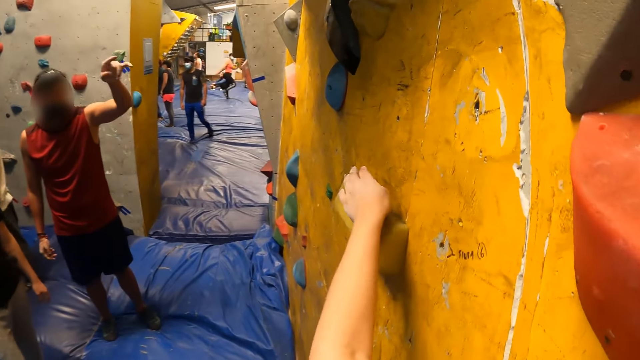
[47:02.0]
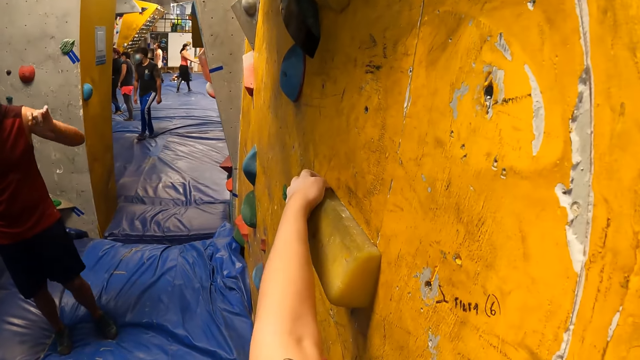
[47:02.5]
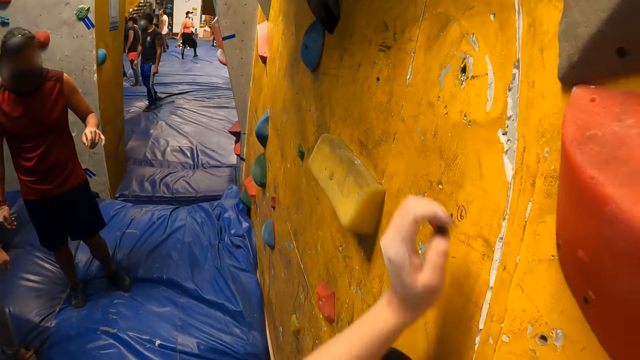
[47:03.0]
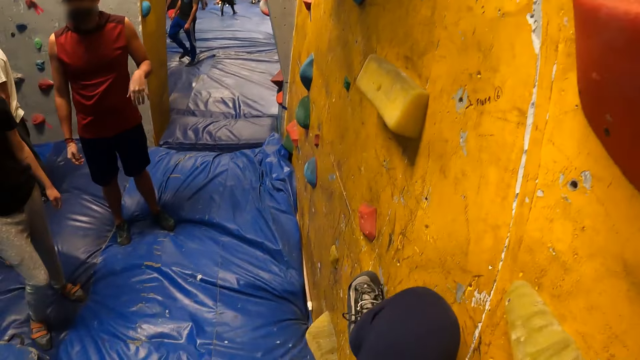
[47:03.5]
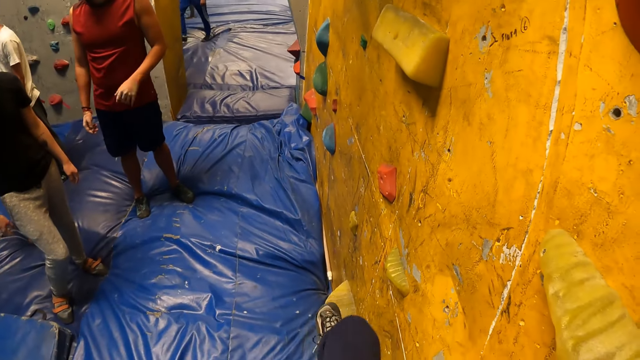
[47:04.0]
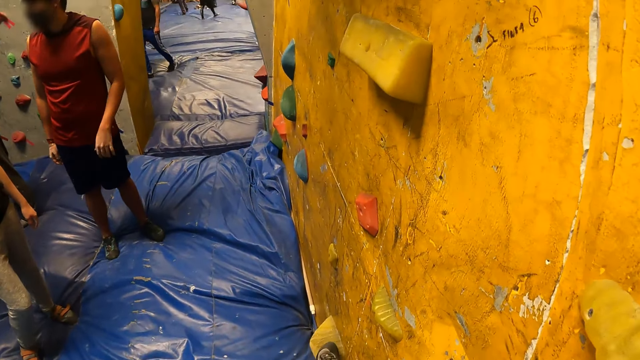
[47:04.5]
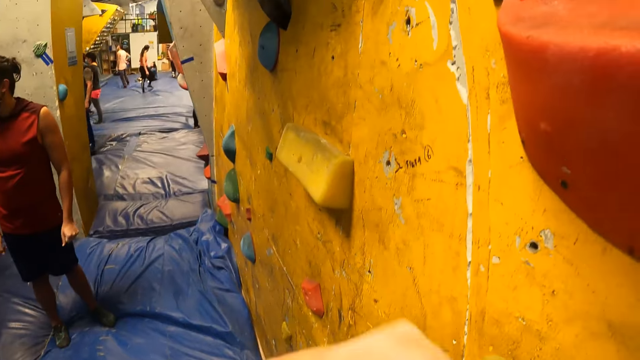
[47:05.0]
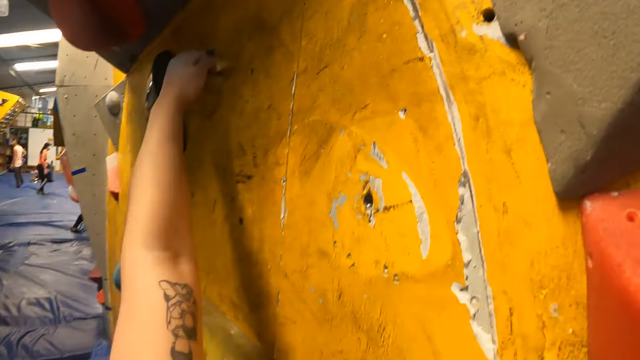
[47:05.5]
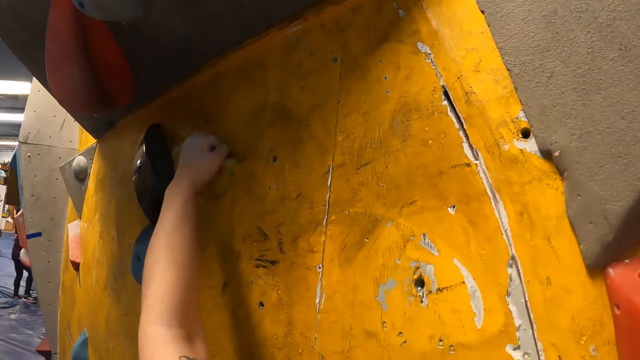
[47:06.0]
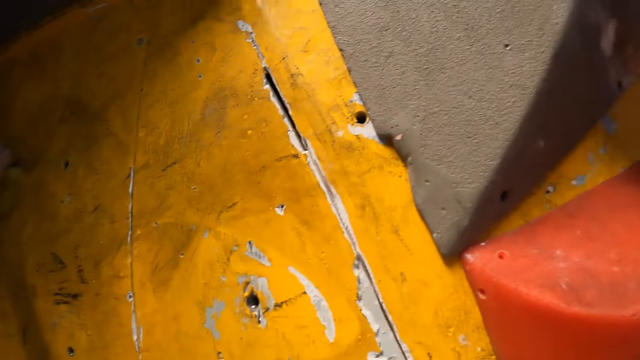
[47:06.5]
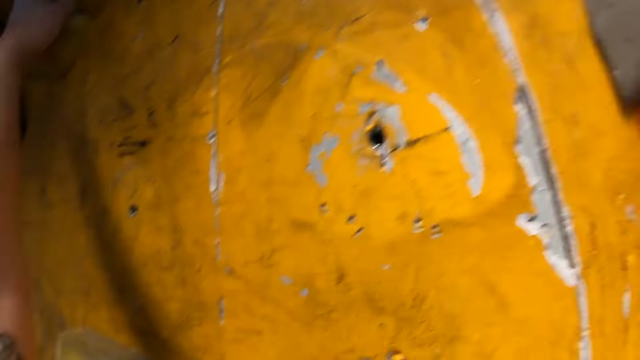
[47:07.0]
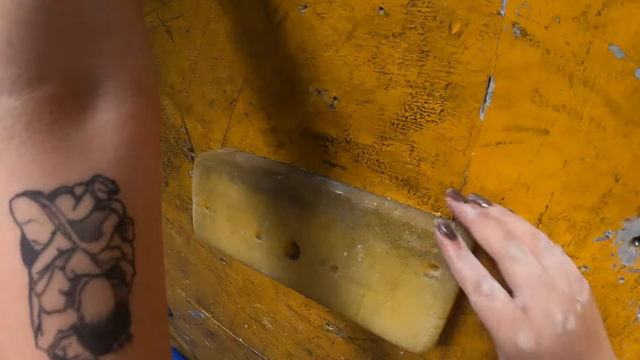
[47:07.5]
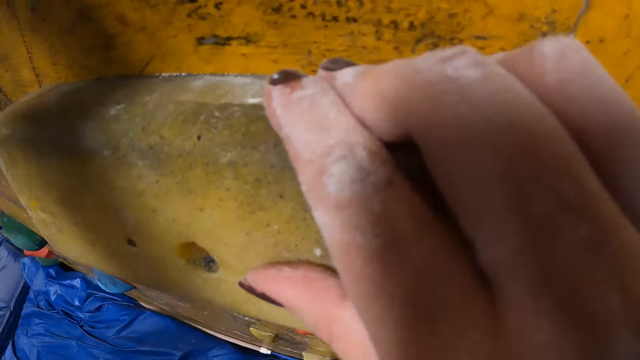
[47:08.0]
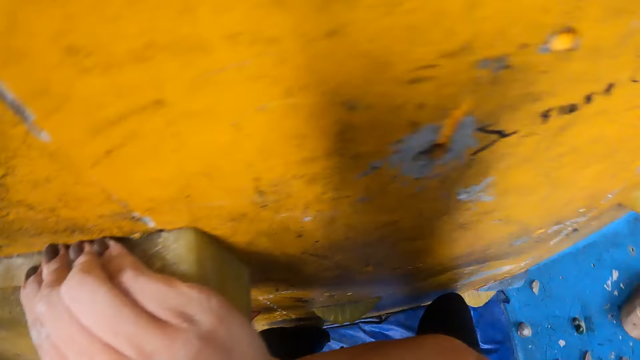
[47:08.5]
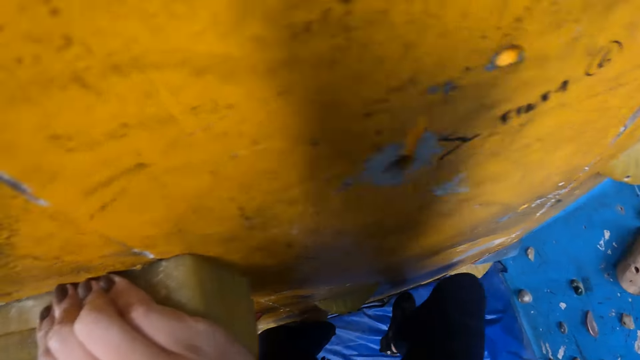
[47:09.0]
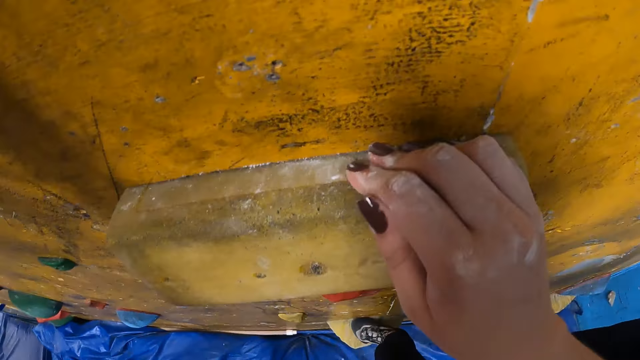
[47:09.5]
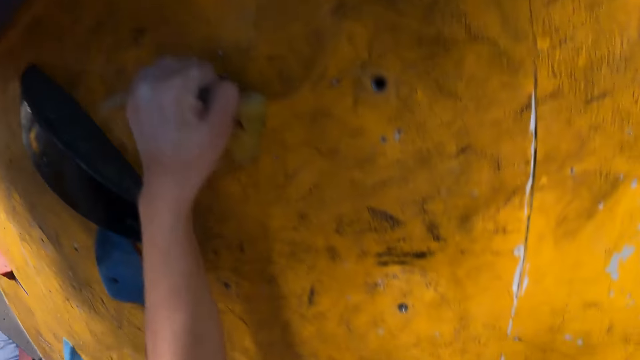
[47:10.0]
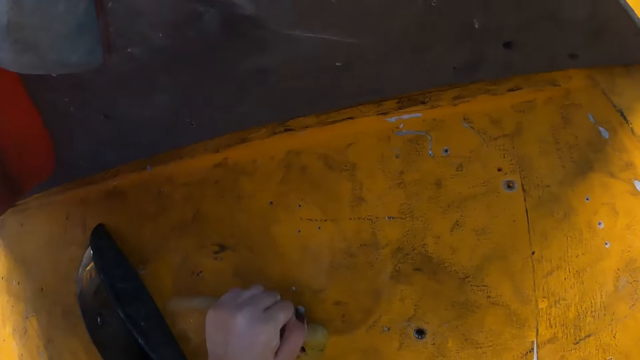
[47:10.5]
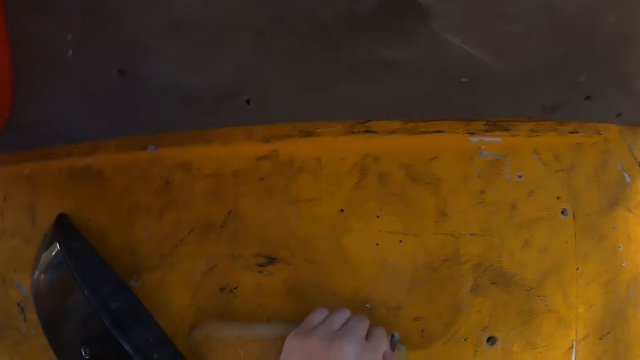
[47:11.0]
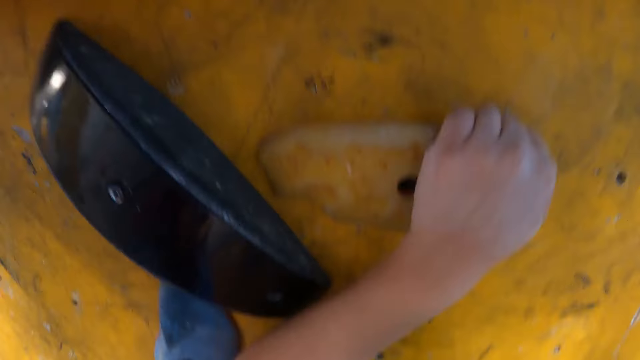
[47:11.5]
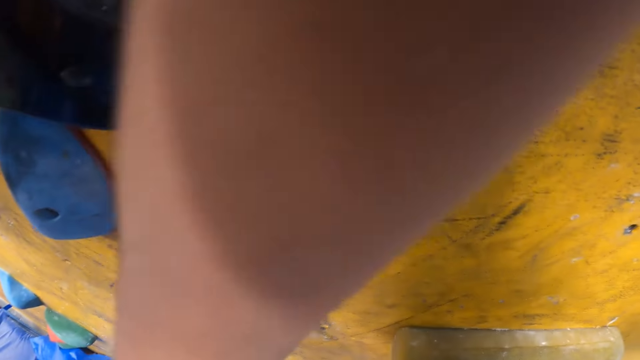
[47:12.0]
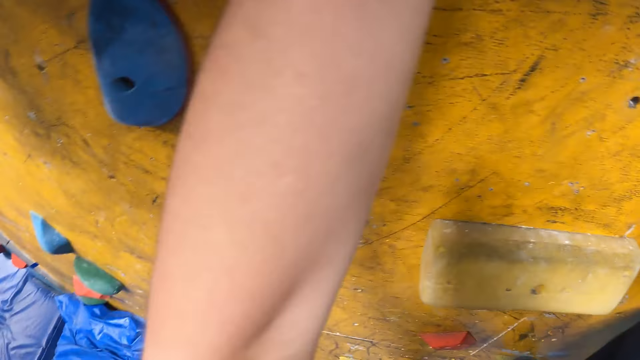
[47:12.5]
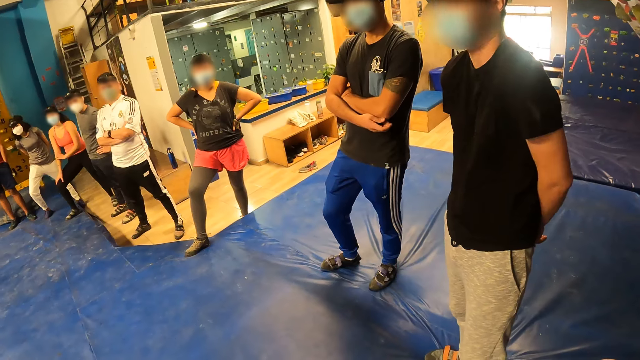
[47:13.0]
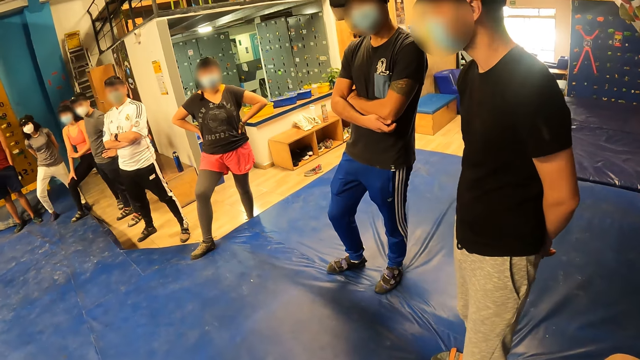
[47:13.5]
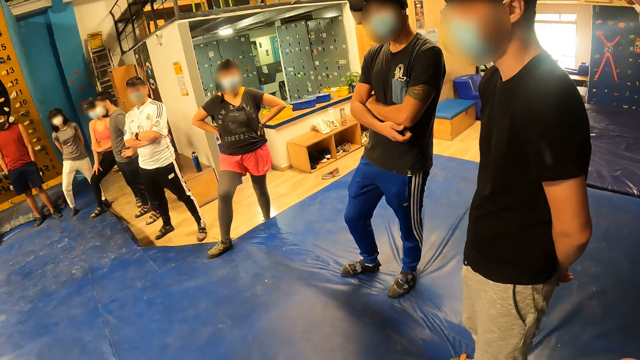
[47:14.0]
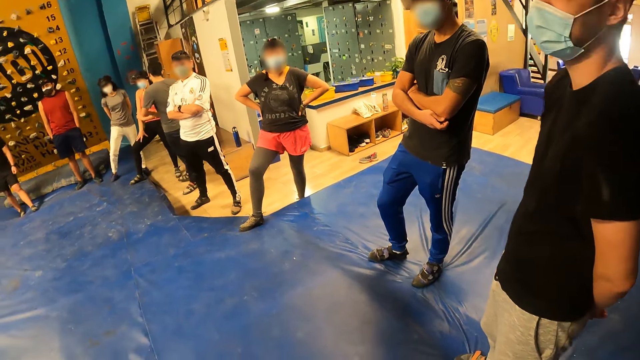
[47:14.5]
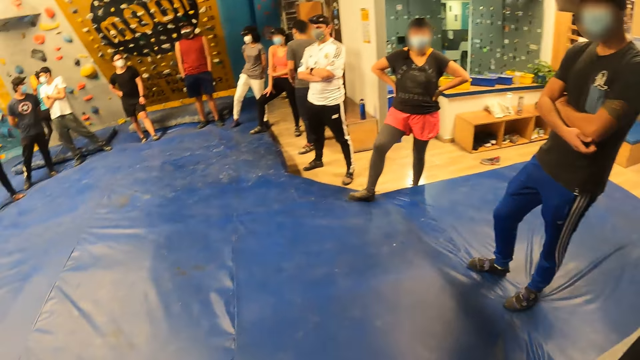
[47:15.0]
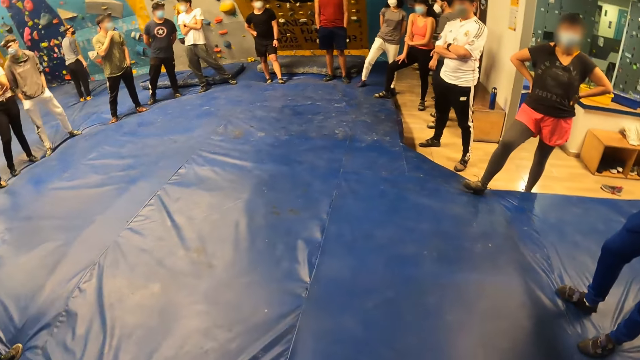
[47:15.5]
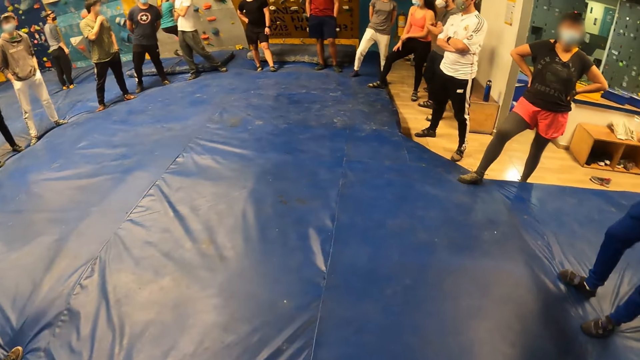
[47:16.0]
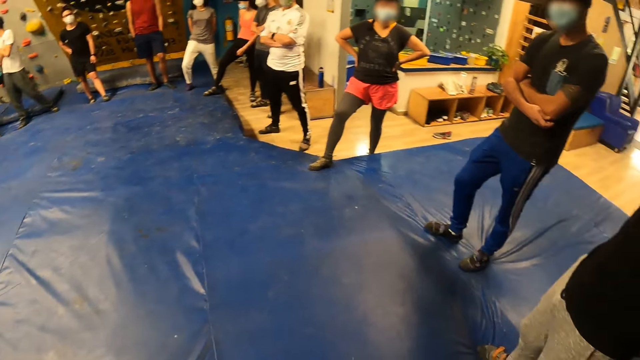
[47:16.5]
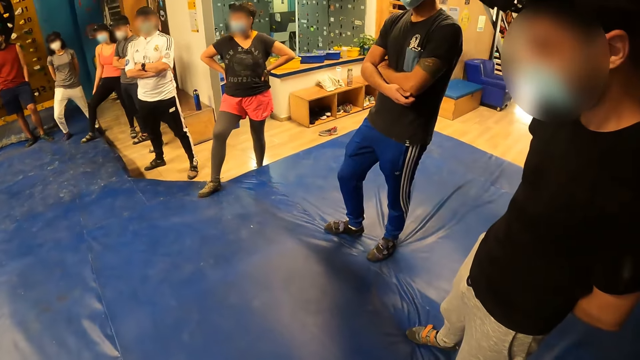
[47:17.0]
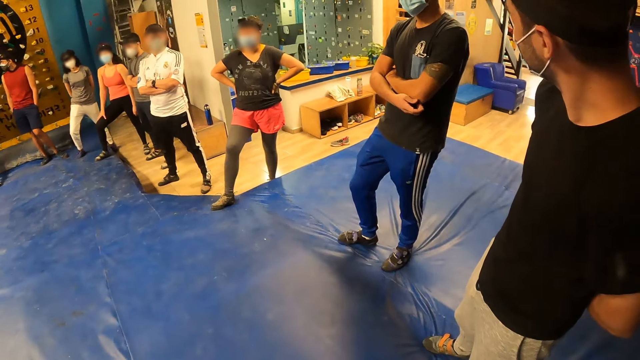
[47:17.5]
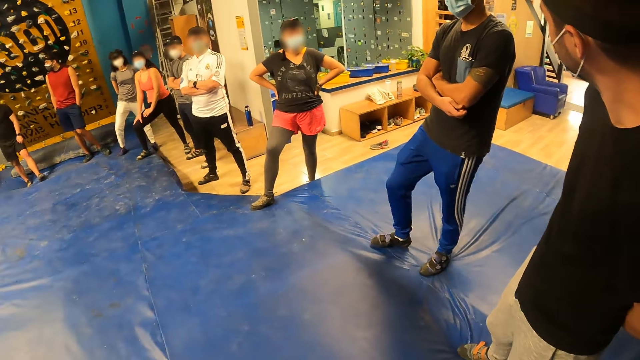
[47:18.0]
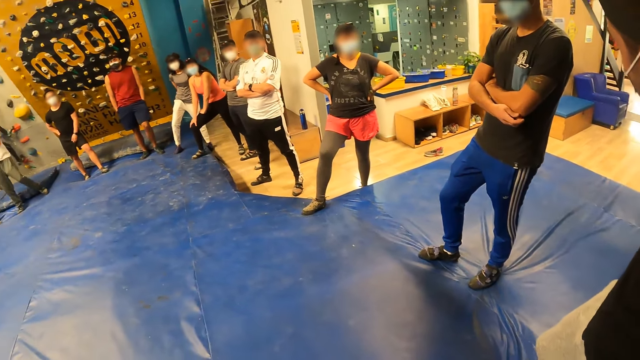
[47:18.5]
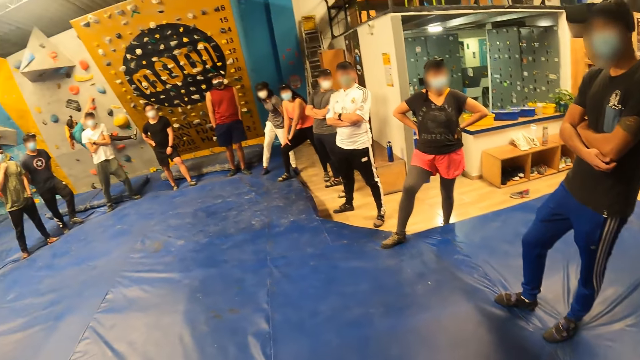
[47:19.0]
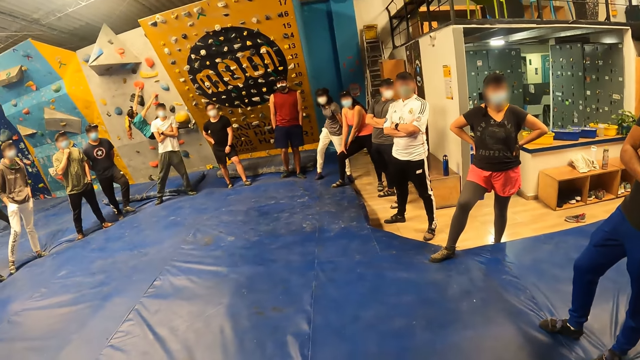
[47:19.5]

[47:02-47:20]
A man points at something. Another man steps on the wall with one leg. The other man climbs the wall. The camera wearer looks around. The other man climbs the wall. The camera wearer interacts with a group of people standing in a circle. They look around and do something.

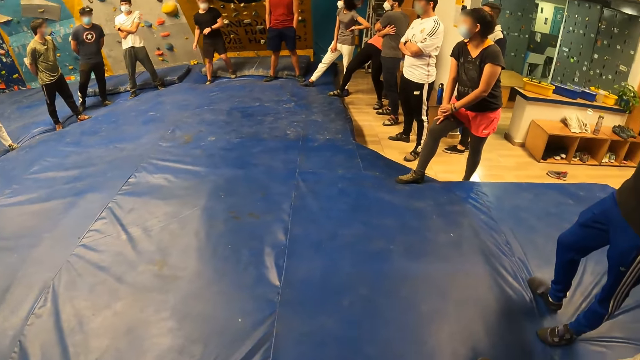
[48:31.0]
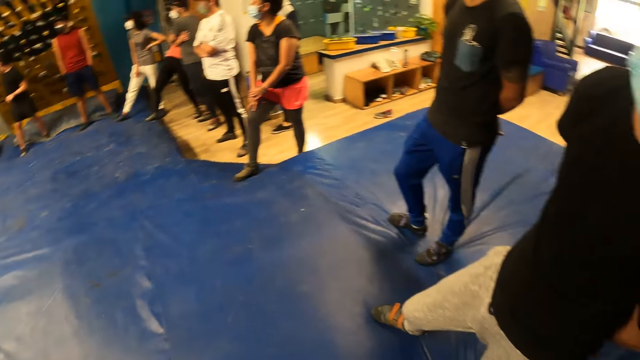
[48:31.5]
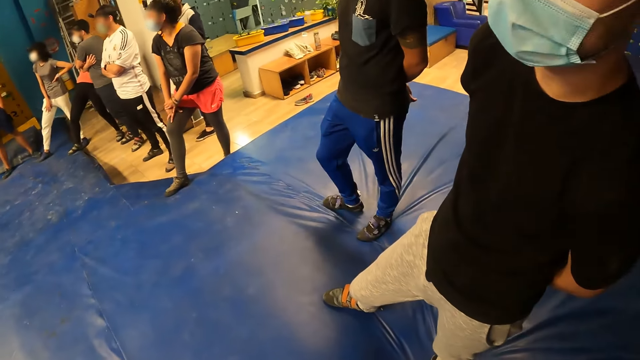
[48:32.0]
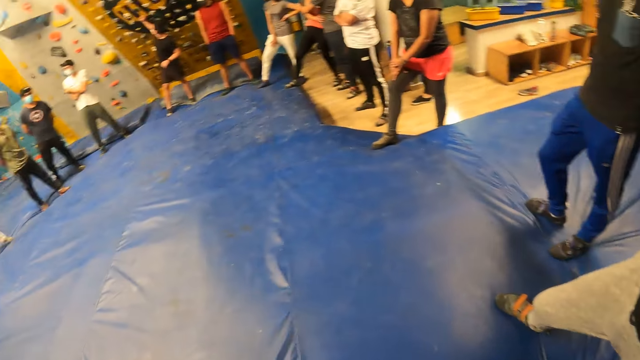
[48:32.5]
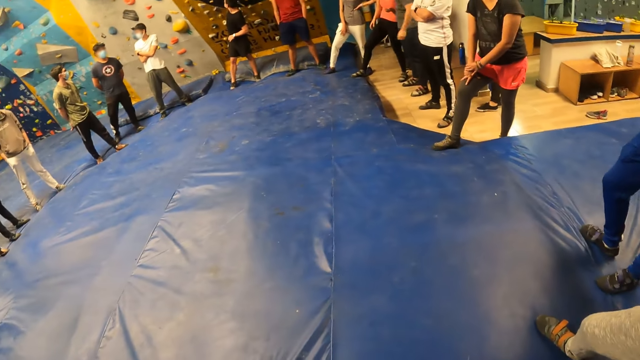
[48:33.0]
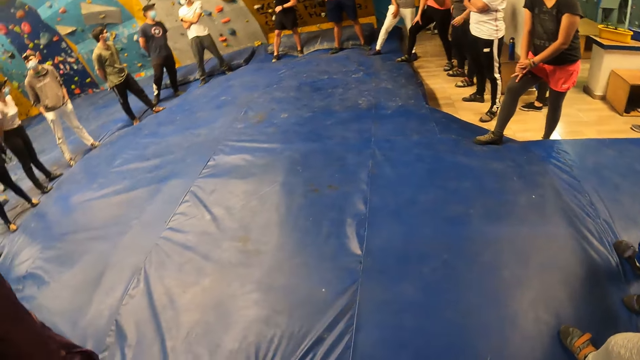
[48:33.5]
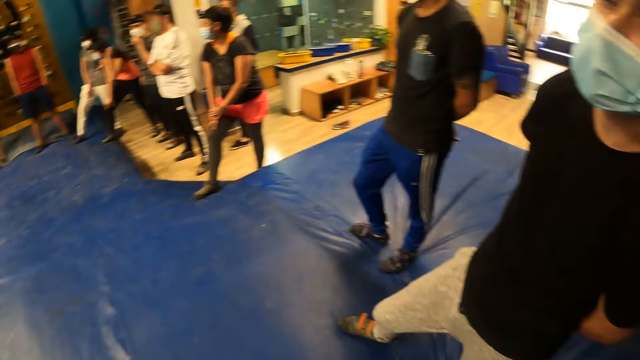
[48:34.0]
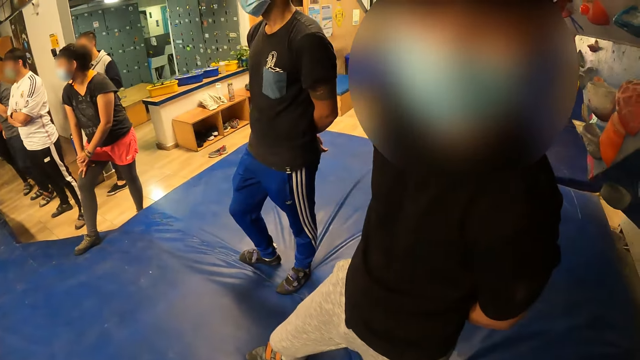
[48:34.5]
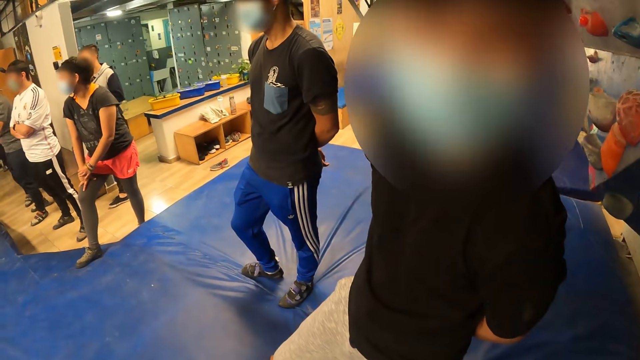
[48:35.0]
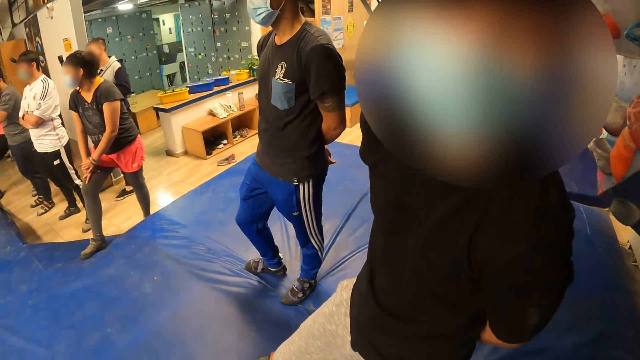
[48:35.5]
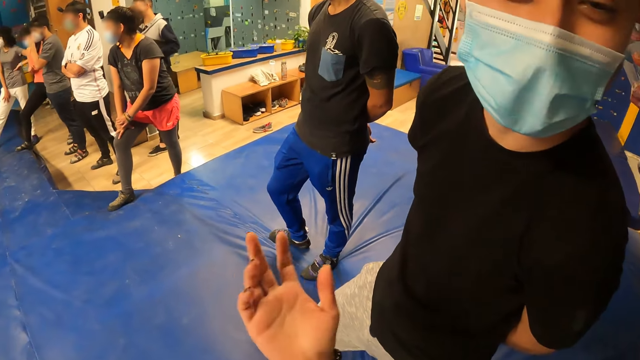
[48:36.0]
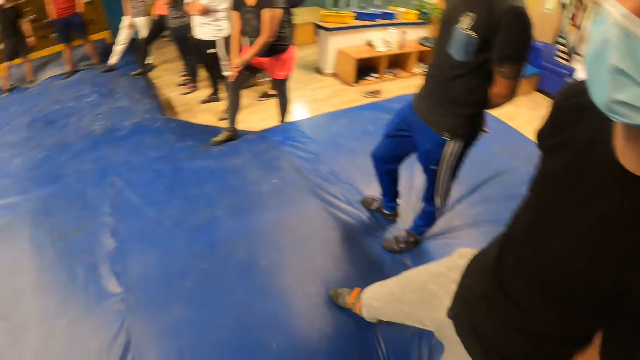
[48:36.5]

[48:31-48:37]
A man talks to the camera wearer. The camera wearer looks around. They look around again. The man talks to the camera wearer.
